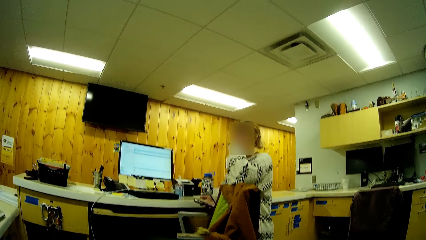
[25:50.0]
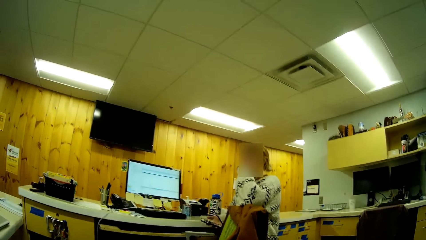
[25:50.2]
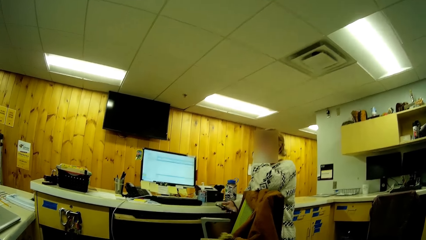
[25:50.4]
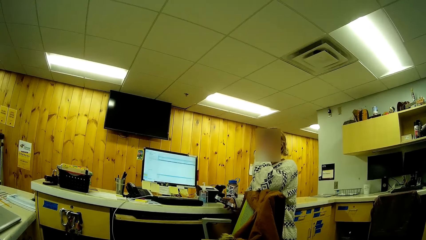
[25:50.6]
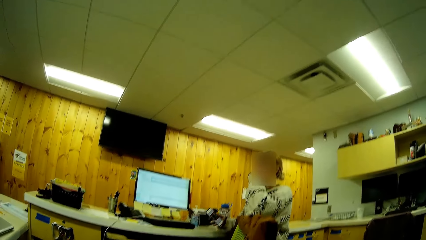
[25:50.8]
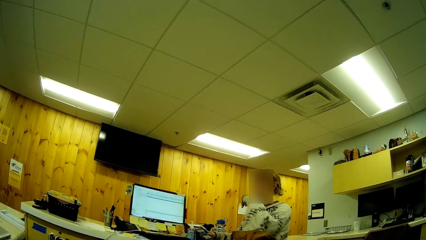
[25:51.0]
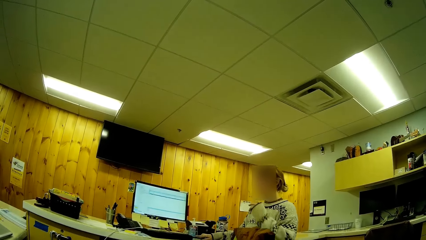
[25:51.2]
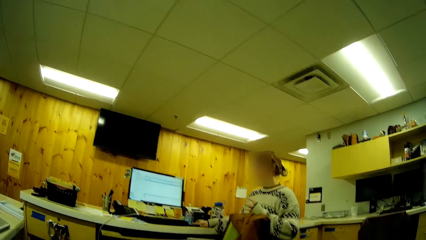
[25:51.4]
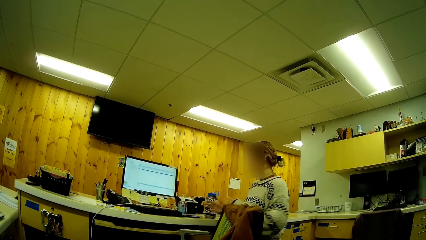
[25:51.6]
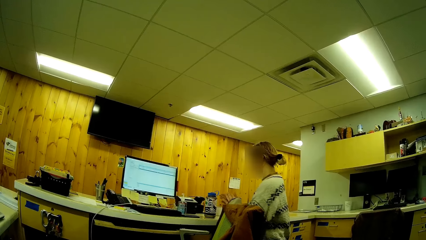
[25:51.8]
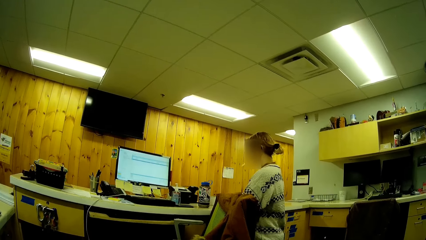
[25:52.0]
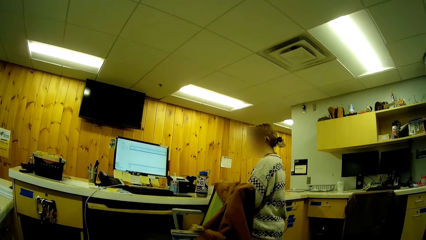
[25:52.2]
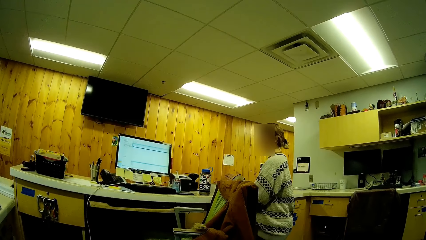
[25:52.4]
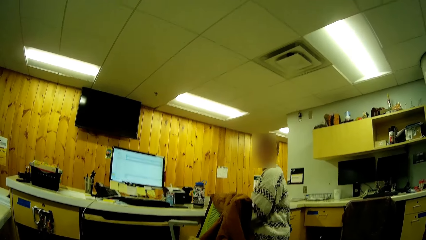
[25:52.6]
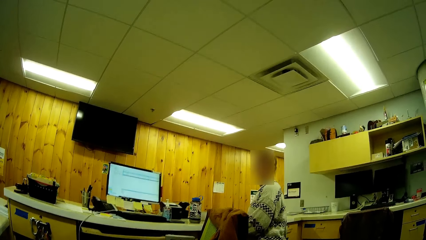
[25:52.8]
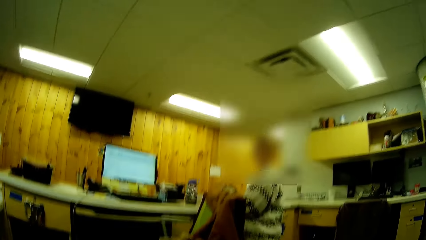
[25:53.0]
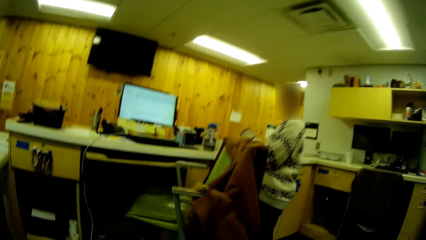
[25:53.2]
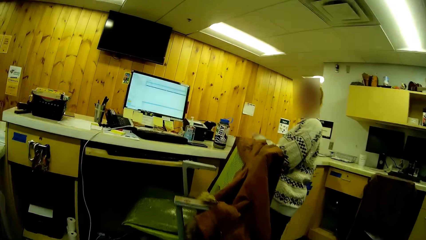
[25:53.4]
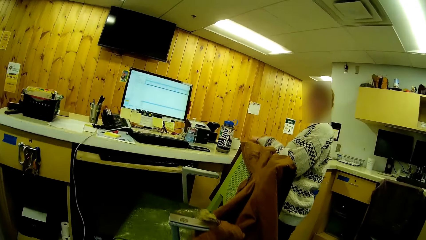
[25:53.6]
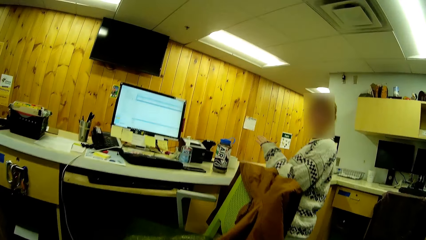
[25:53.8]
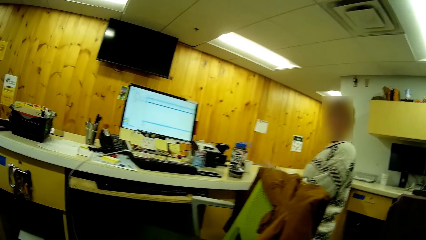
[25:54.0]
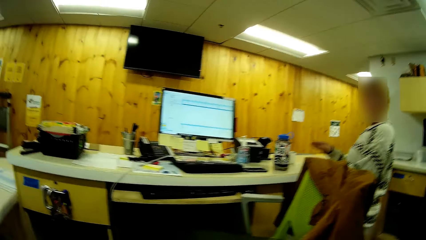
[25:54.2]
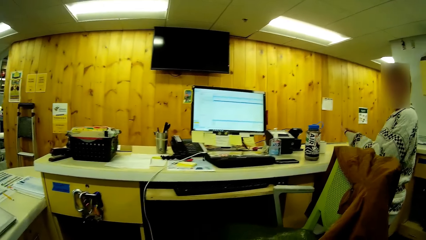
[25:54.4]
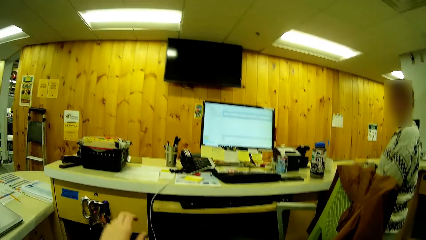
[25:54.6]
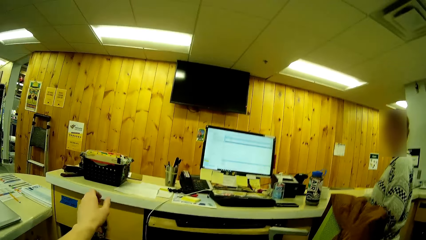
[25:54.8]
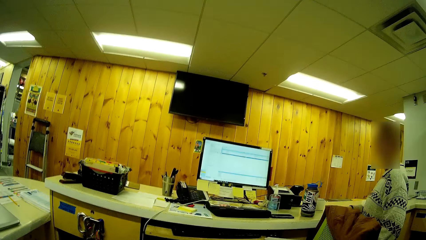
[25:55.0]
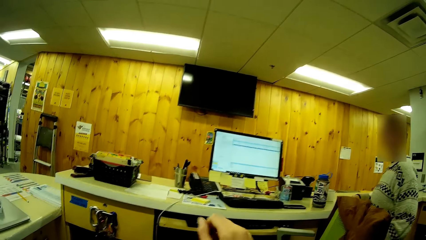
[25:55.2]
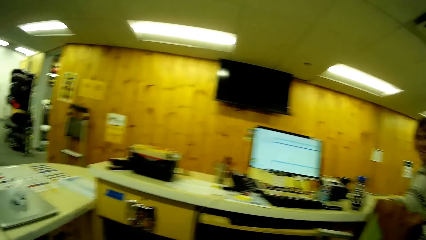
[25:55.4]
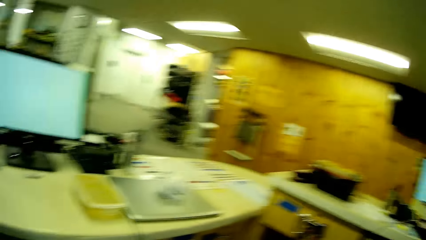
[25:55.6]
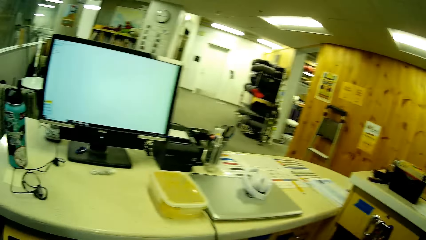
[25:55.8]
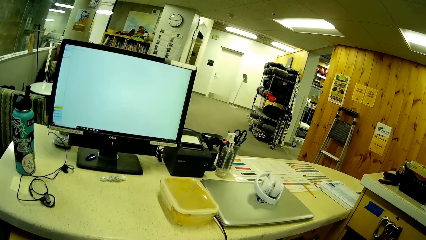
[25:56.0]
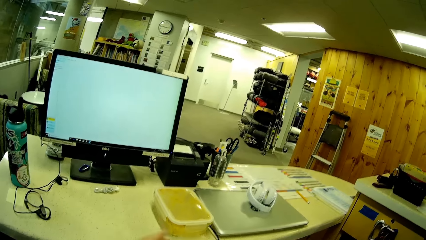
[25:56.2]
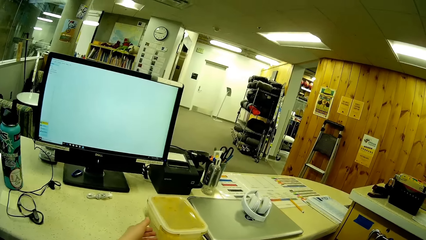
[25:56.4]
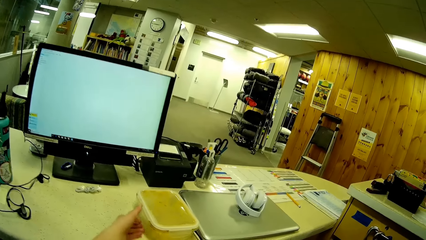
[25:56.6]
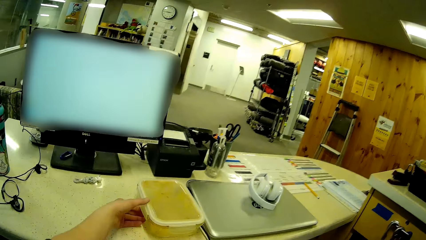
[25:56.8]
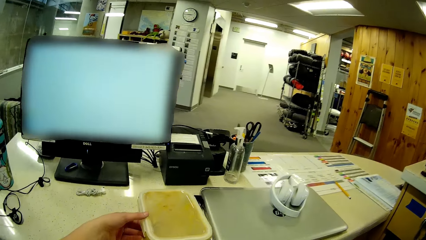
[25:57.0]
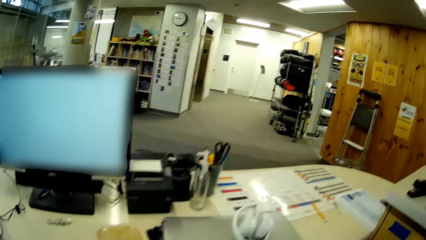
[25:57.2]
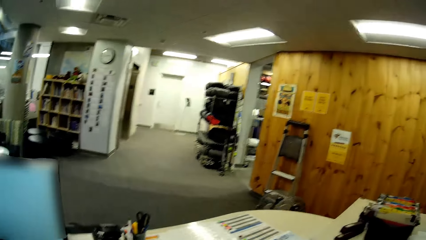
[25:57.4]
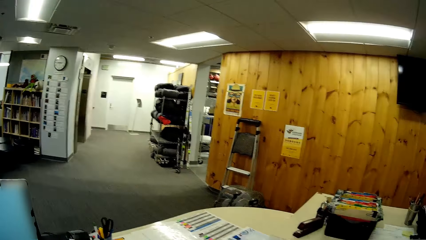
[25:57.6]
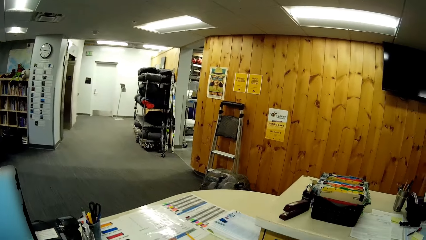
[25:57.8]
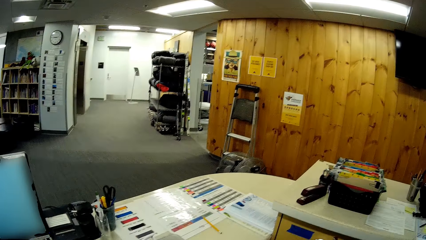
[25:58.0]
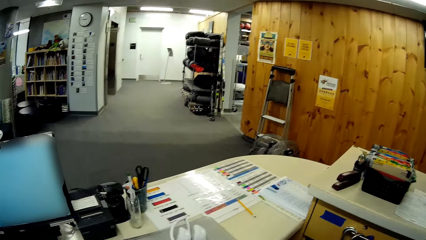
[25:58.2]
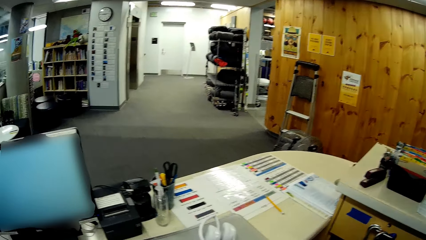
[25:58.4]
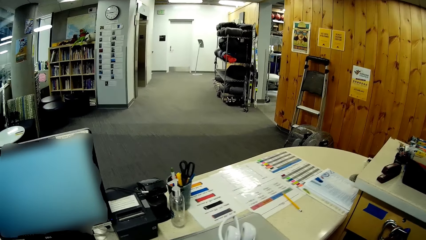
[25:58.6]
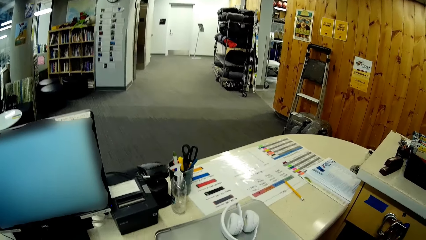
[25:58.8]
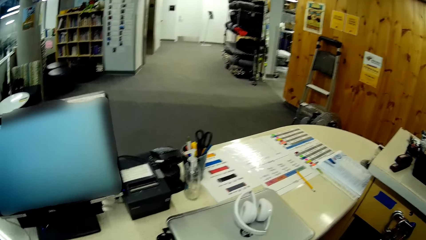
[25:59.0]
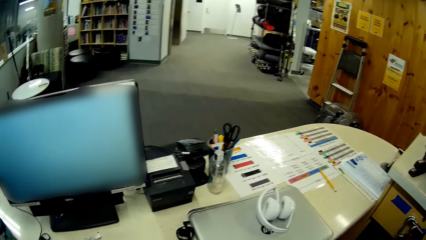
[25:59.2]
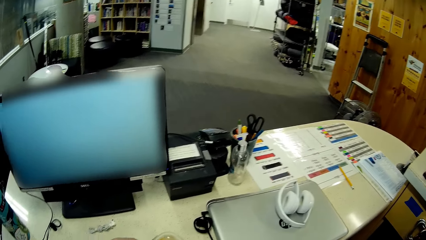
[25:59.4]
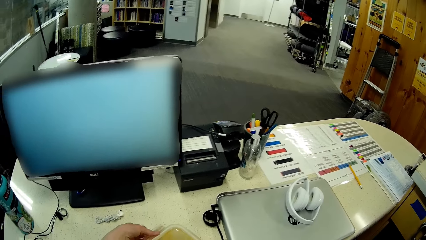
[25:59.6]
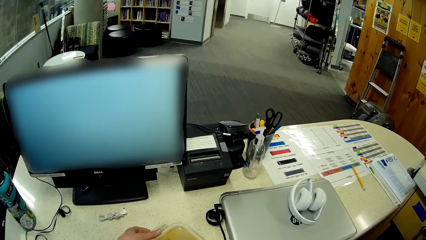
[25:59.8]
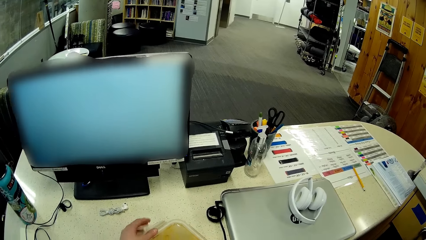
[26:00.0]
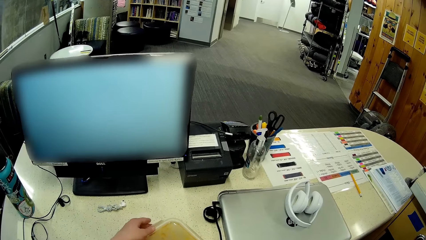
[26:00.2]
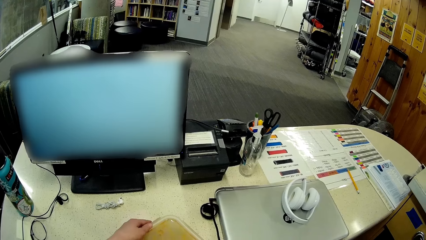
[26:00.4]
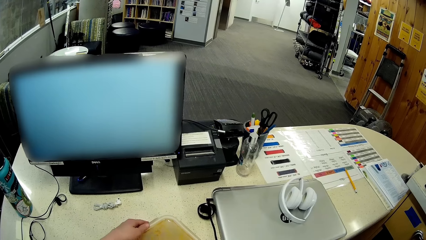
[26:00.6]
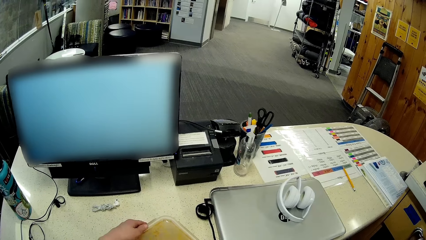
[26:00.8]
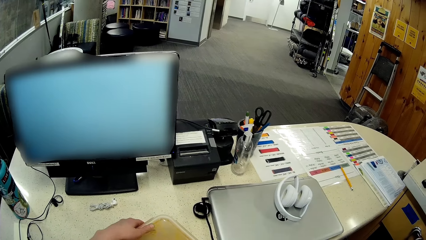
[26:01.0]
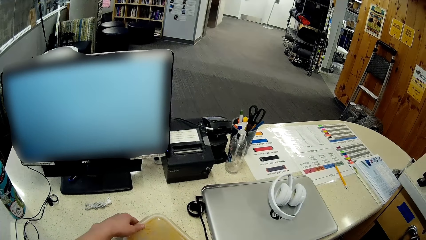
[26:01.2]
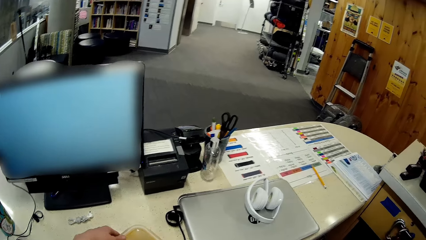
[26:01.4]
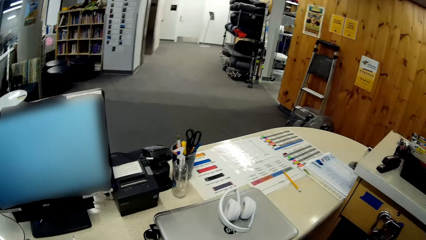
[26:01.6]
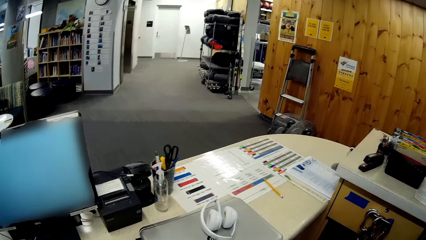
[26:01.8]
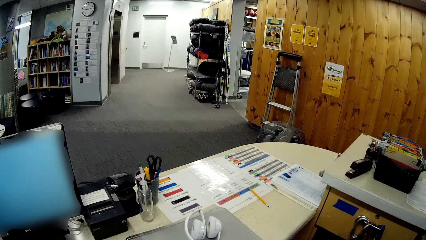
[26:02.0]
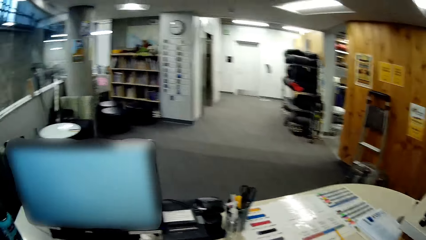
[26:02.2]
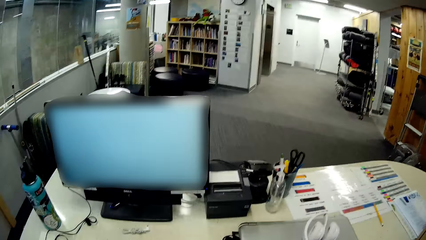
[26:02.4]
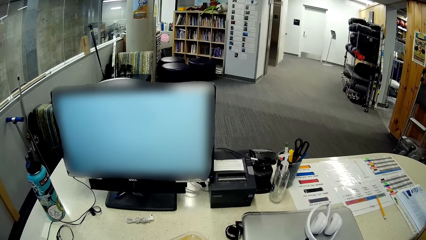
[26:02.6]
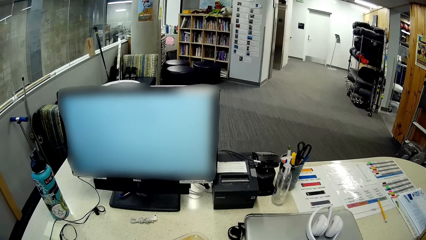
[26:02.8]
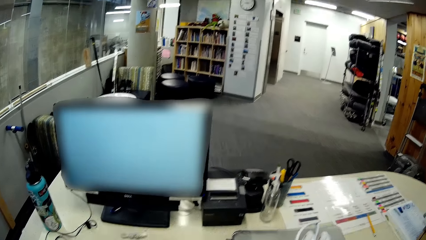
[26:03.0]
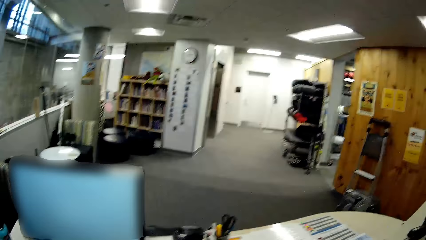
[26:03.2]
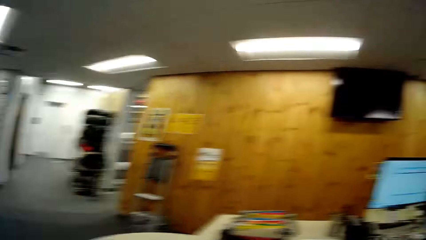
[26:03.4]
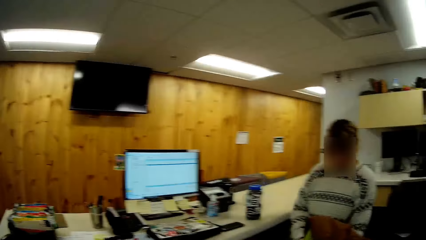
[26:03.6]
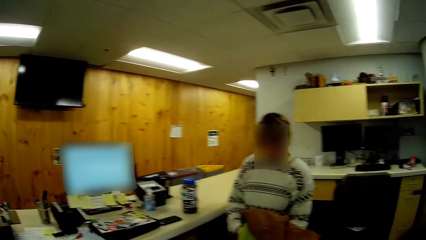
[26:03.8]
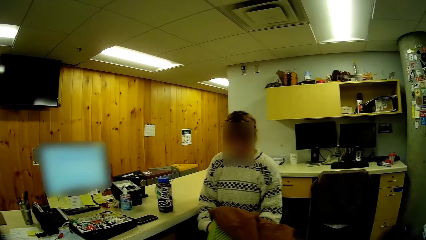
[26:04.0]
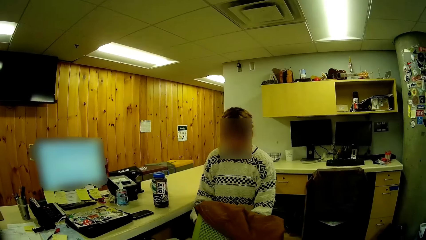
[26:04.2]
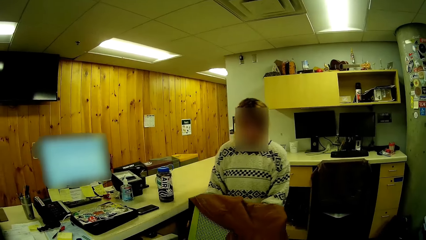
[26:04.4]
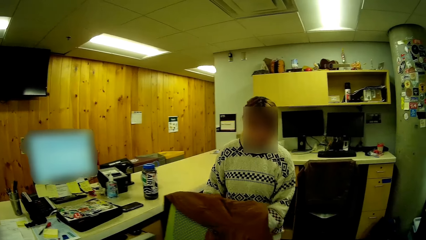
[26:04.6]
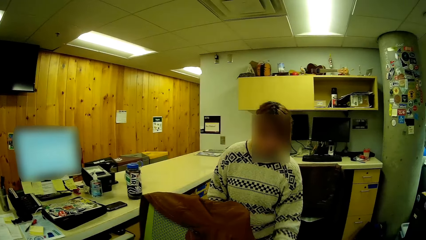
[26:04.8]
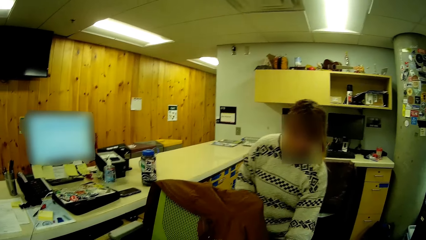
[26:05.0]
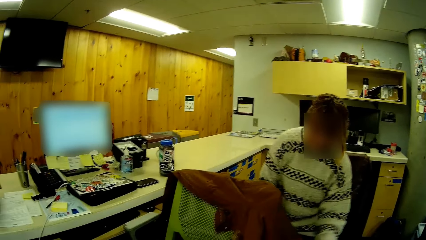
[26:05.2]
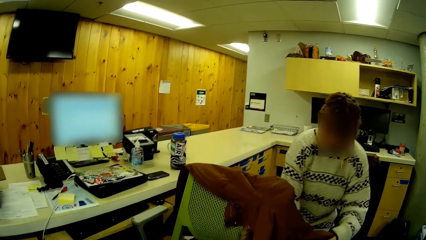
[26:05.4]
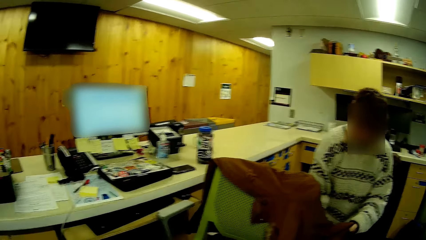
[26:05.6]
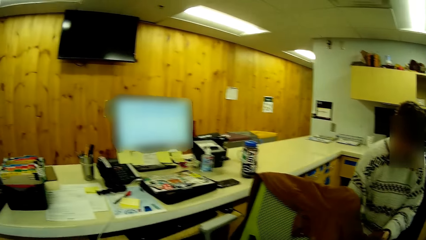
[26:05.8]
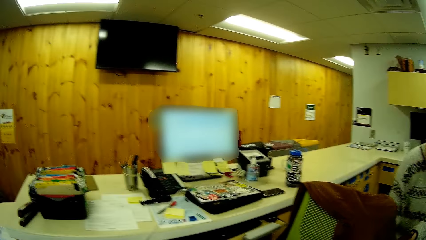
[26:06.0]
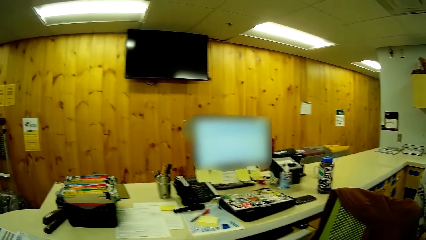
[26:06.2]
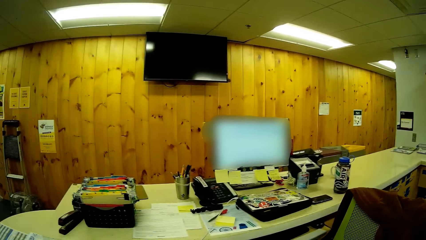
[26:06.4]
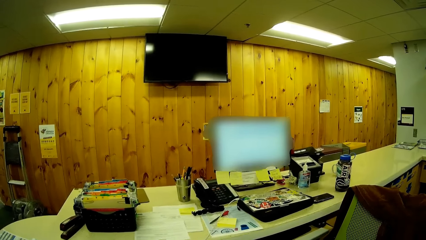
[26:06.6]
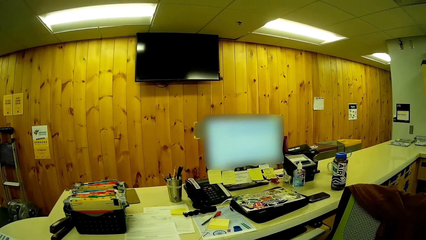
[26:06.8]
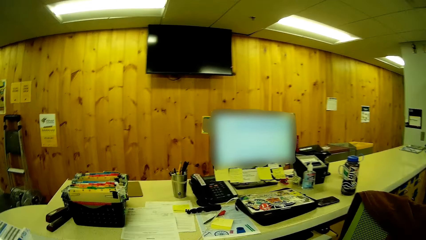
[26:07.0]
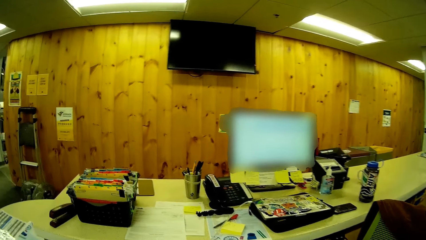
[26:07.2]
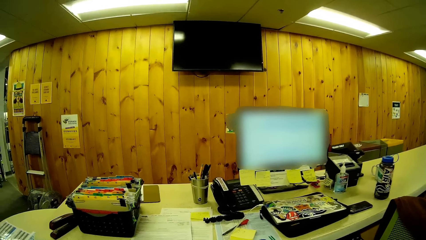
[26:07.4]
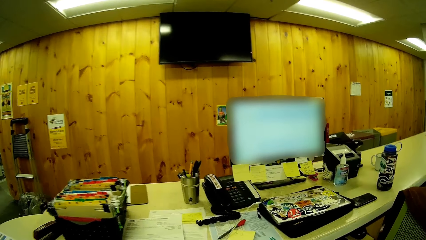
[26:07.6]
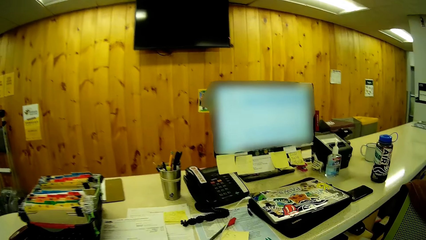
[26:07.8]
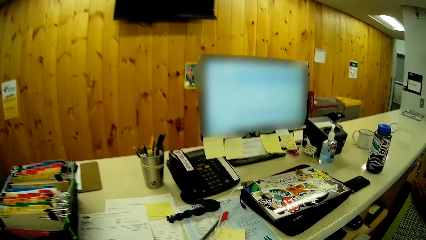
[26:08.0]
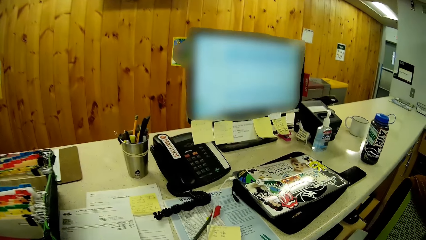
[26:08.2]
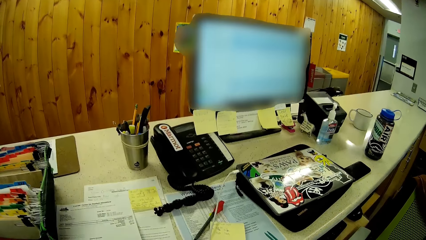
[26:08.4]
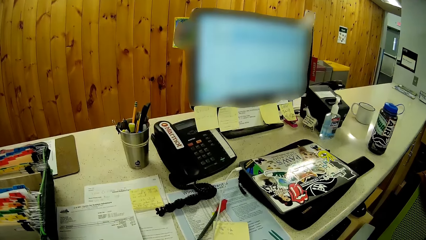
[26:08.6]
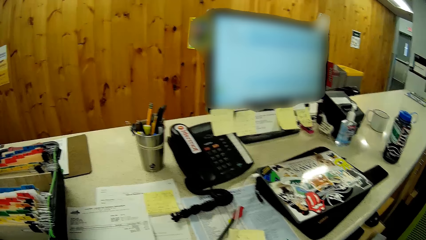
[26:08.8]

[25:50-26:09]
The camera wearer pulls a drawer. They open a dish. They look at a lady.
